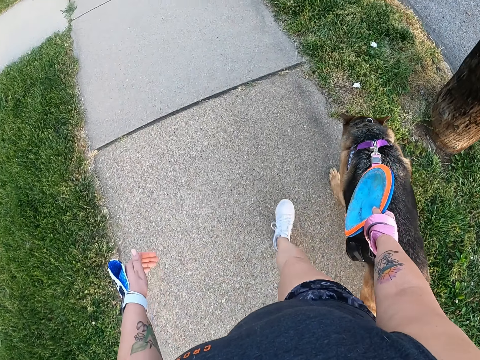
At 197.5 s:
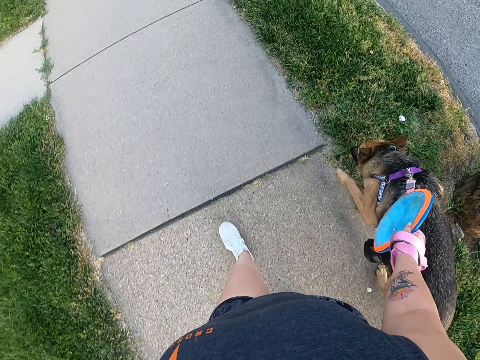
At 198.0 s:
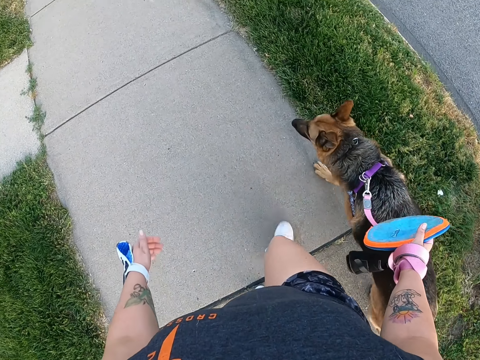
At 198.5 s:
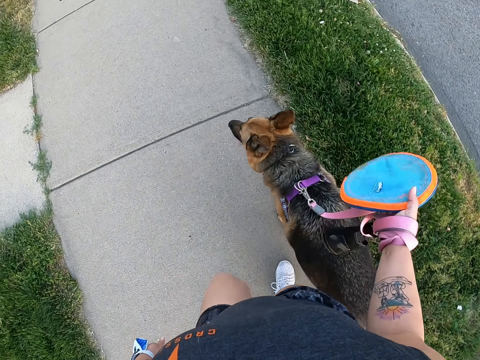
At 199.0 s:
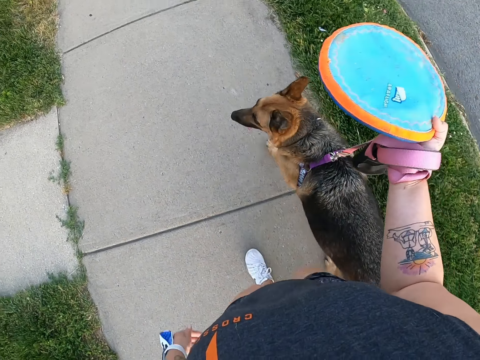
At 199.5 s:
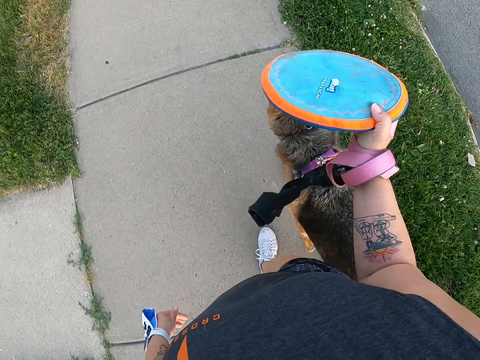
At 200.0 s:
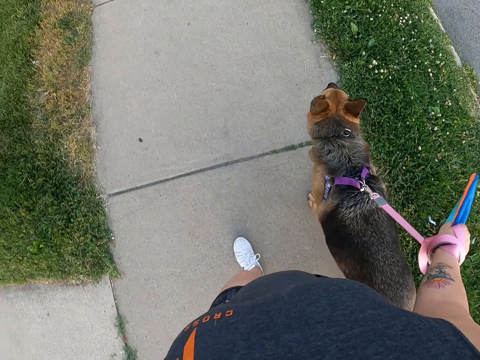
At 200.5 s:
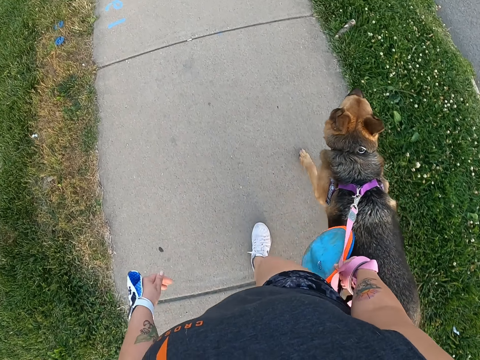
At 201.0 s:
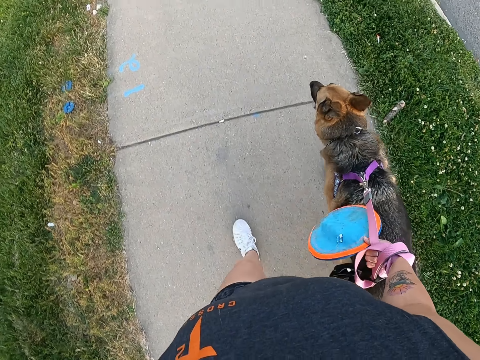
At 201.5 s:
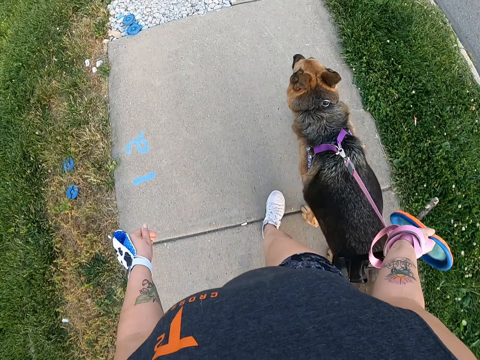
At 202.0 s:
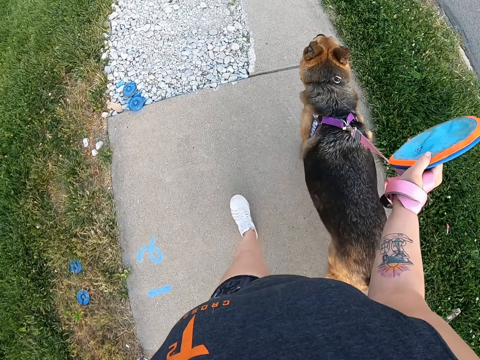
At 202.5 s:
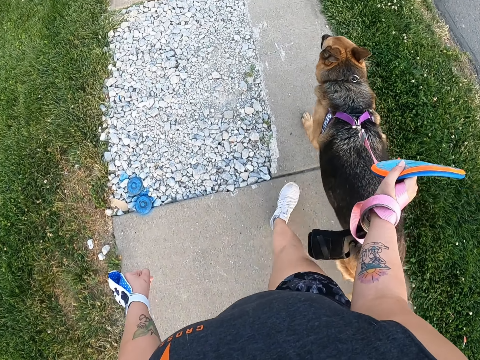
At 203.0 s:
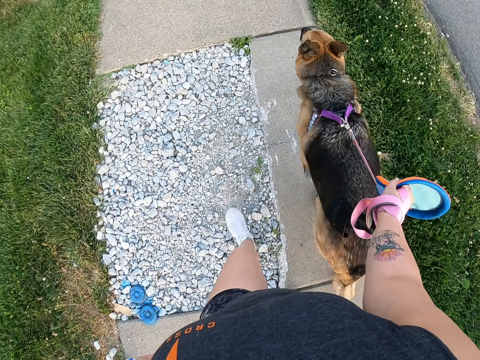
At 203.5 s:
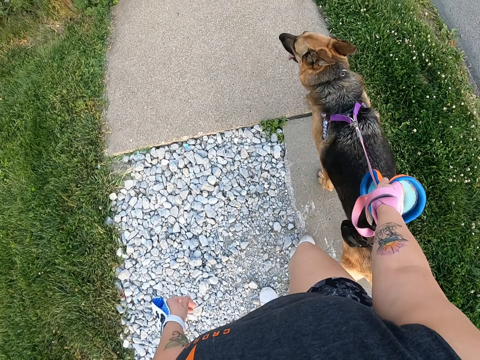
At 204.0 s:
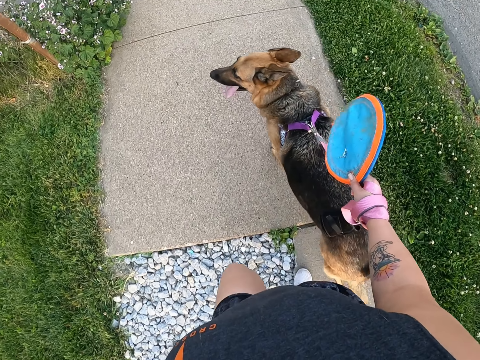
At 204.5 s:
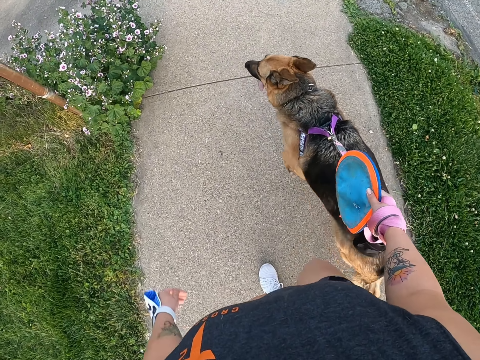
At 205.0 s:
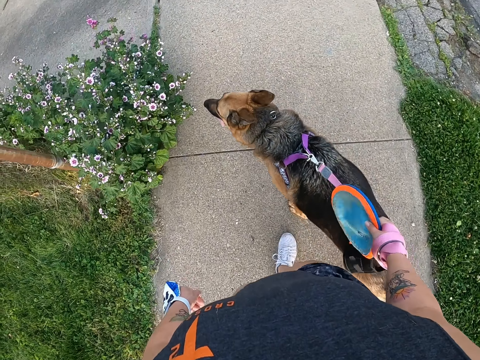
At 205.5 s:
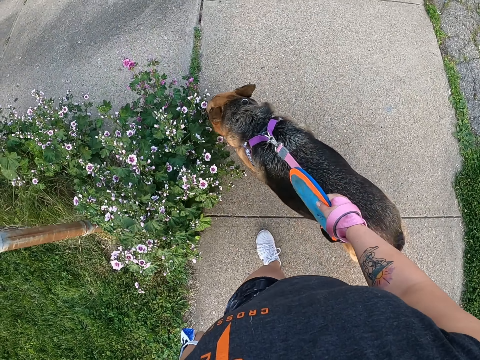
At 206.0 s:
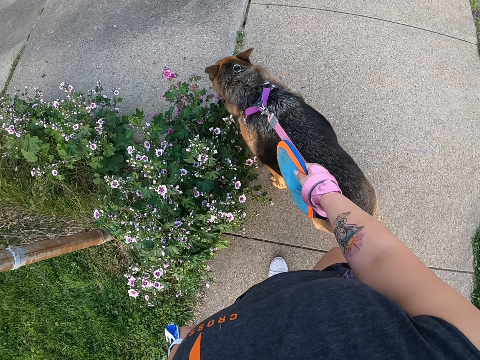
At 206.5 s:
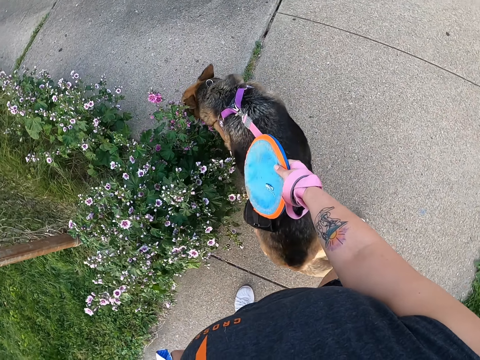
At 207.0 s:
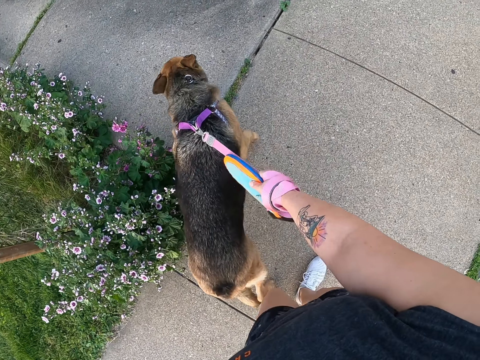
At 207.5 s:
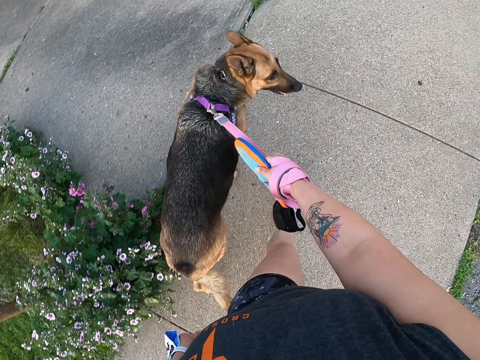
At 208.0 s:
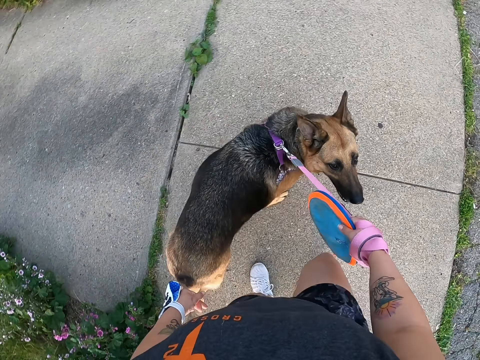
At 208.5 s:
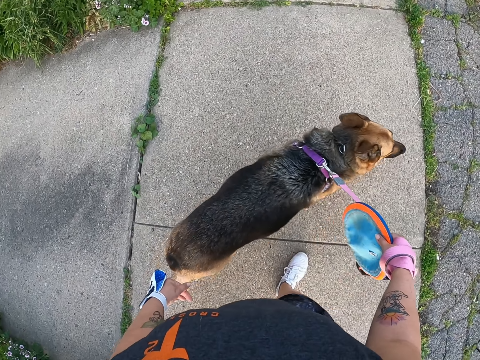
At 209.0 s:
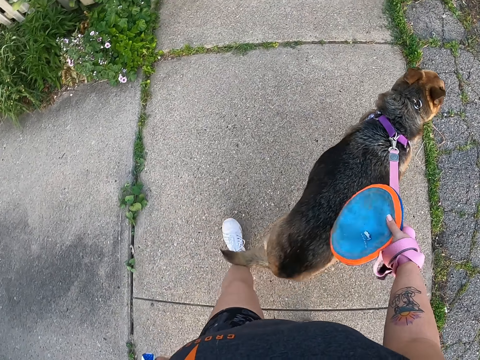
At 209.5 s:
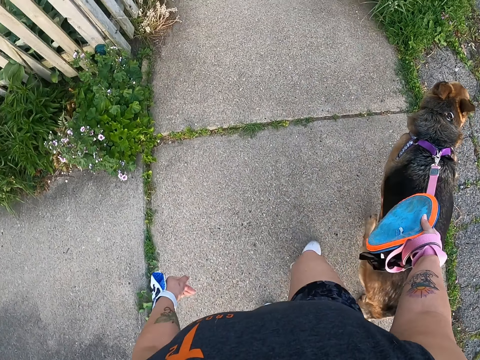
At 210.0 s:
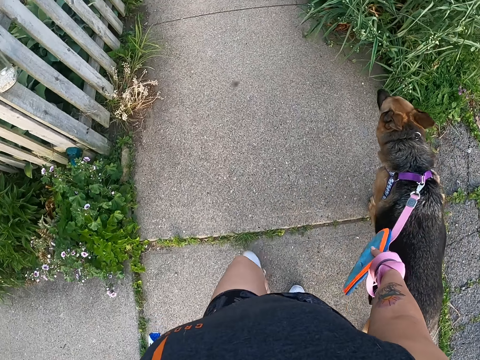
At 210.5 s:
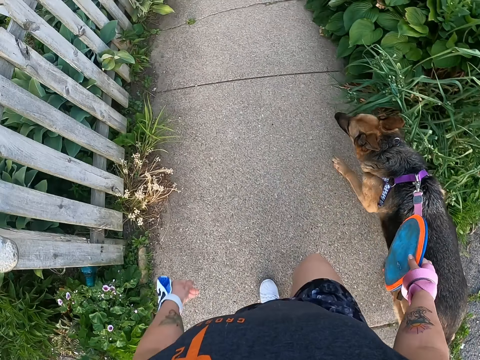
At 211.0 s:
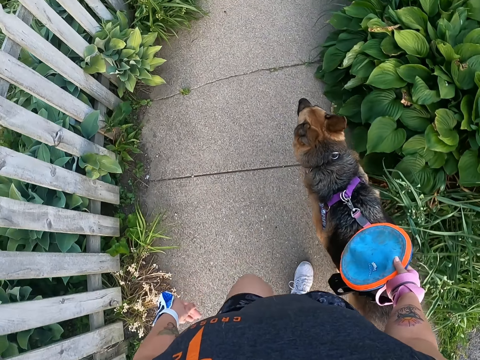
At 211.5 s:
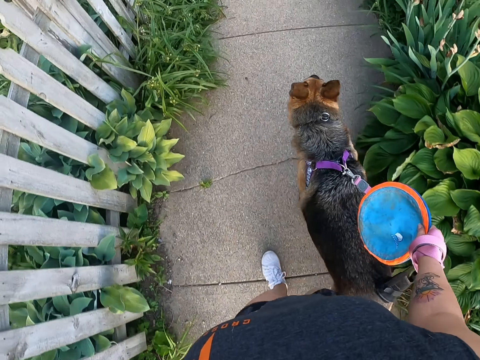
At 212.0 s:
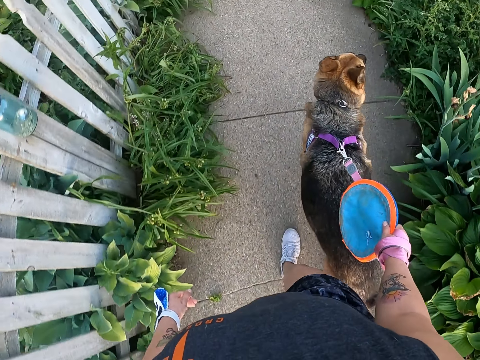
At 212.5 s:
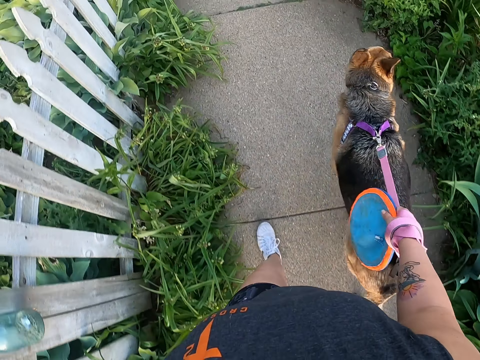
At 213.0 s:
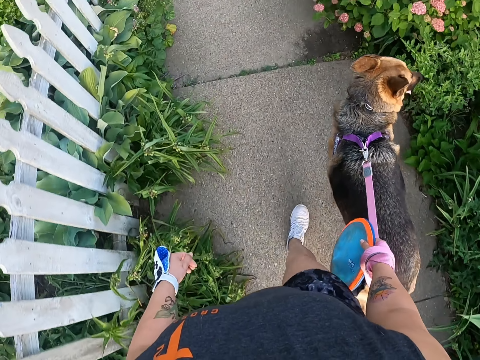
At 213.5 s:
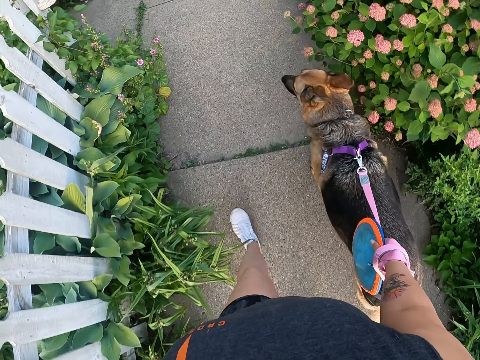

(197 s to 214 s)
The camera wearer lifts the flying disc. They walk on the sidewalk. They stand. They walk.

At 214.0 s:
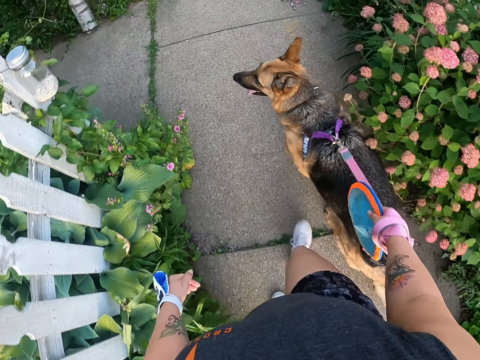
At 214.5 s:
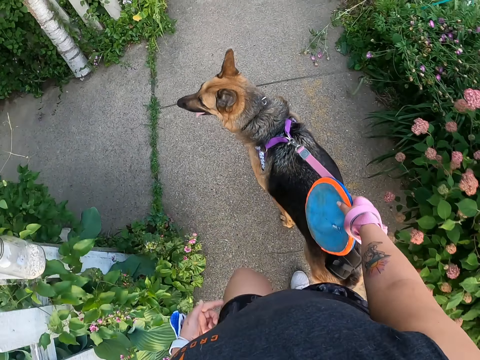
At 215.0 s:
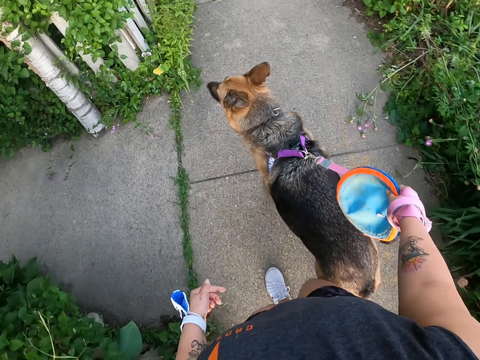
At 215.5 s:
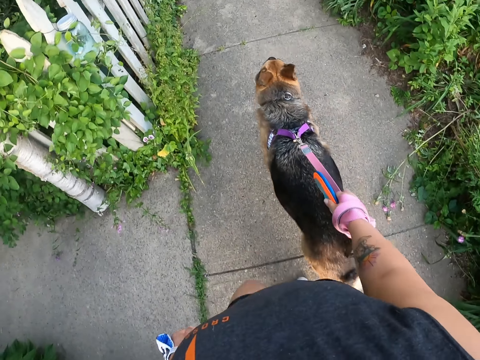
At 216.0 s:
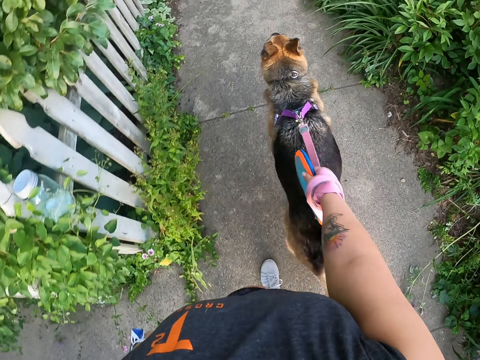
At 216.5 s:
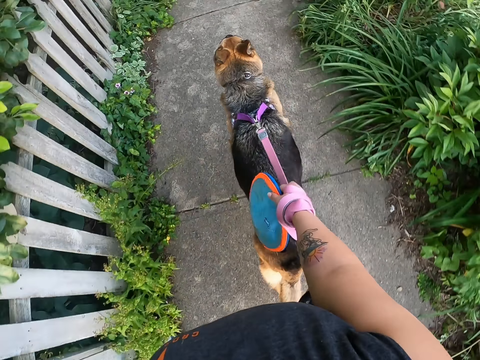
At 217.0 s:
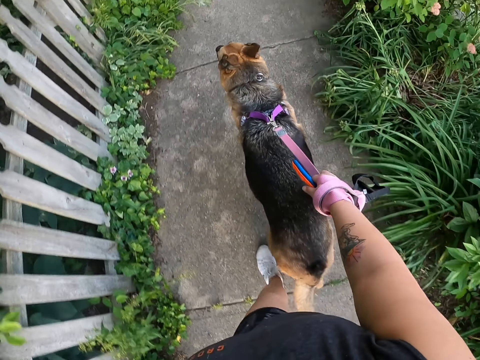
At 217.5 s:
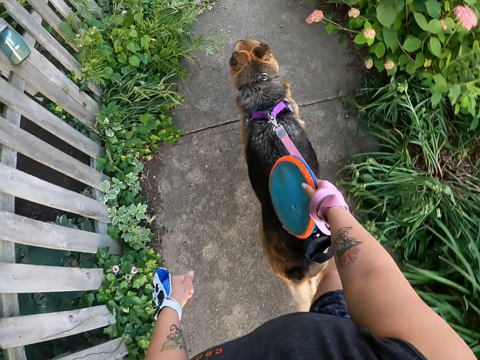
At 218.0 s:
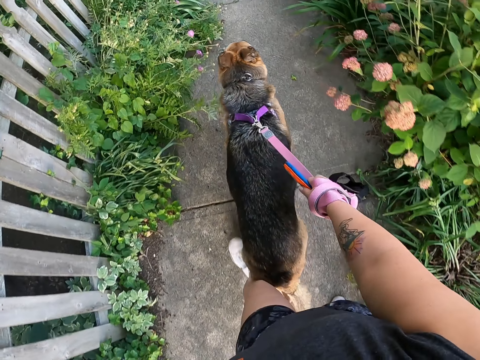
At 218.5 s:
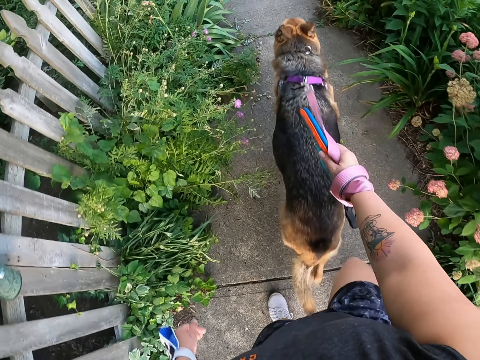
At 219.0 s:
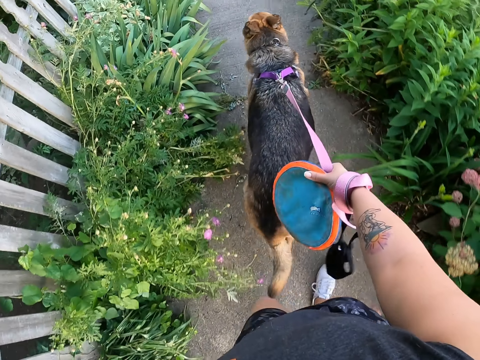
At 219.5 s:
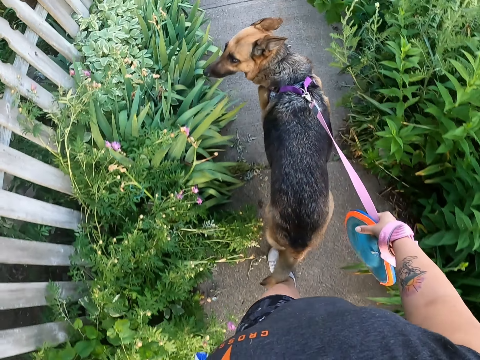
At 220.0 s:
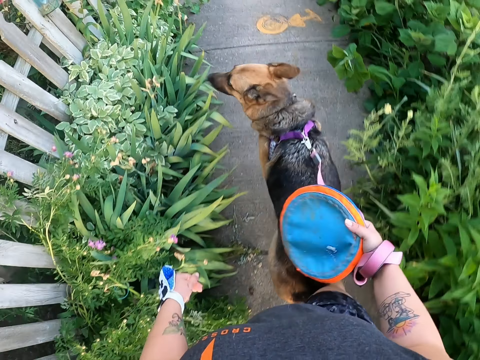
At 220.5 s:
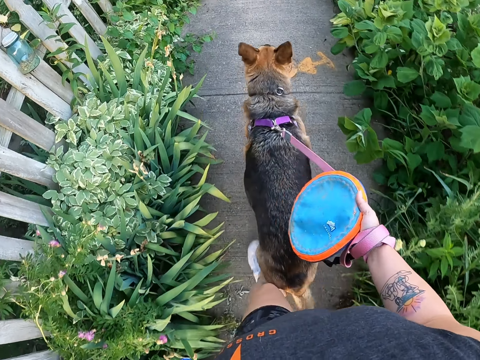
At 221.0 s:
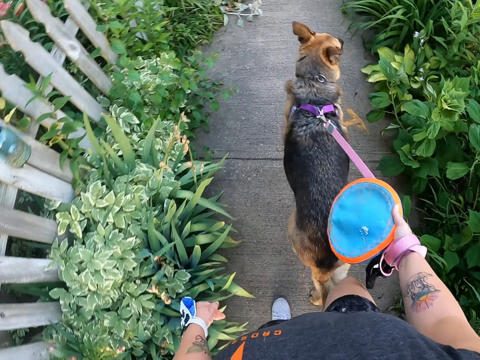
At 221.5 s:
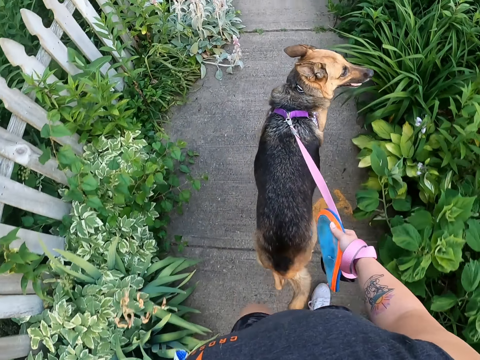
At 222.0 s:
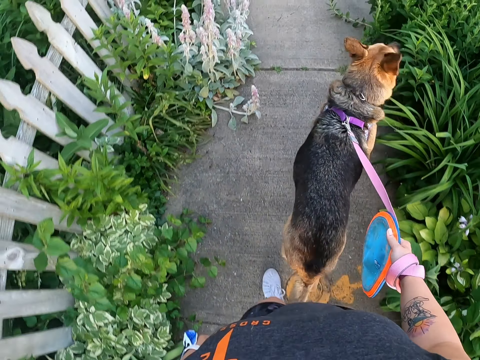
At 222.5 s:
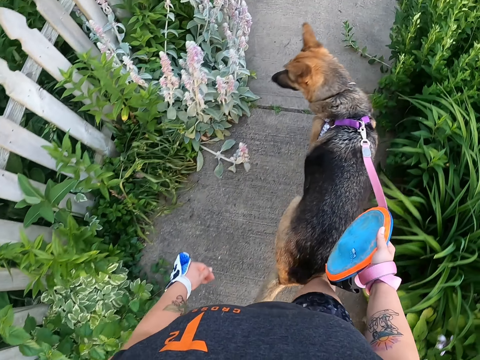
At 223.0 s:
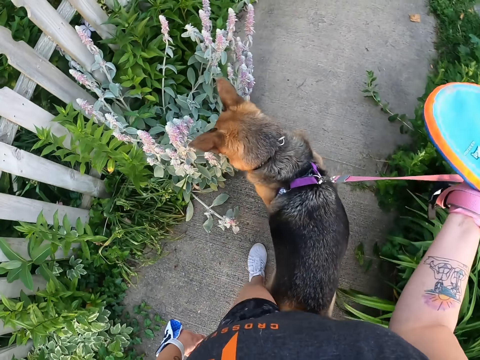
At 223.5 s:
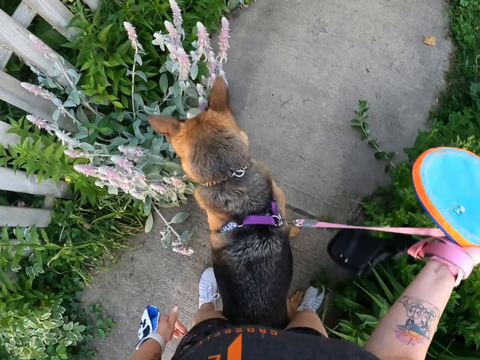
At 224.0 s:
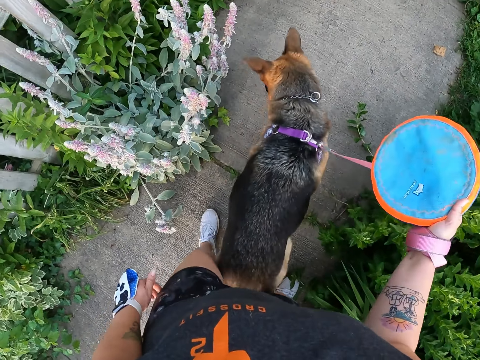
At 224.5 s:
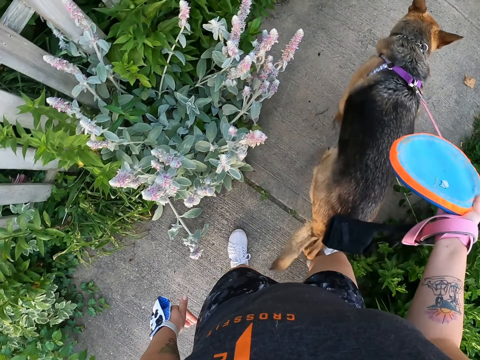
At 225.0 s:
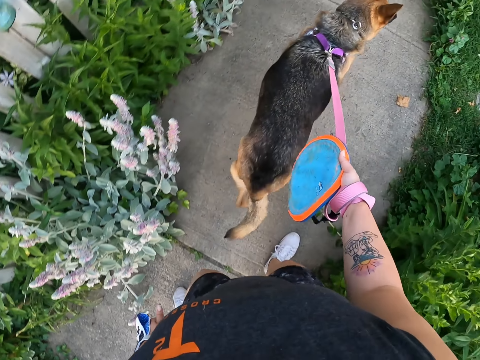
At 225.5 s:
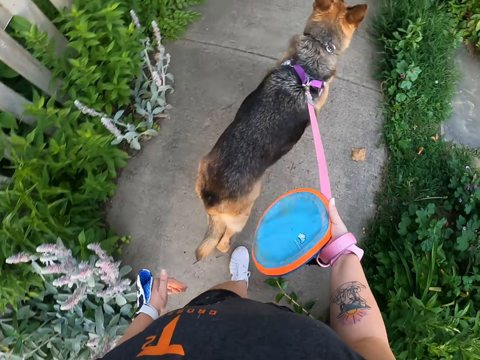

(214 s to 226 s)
The camera wearer pulls the dog leash.
